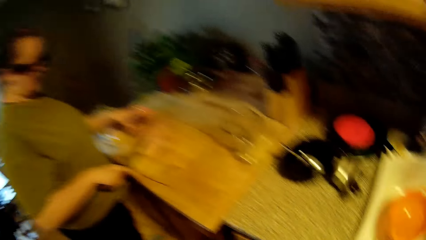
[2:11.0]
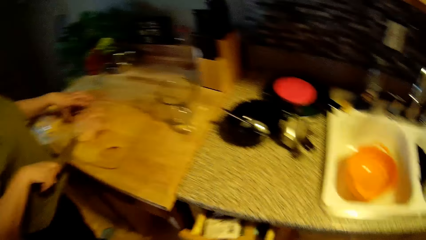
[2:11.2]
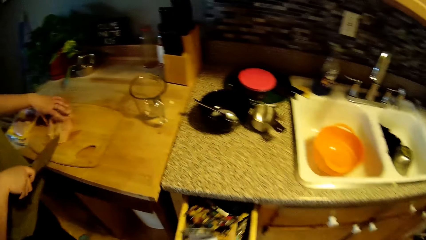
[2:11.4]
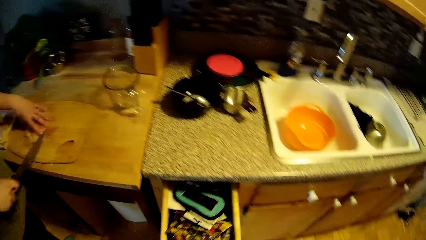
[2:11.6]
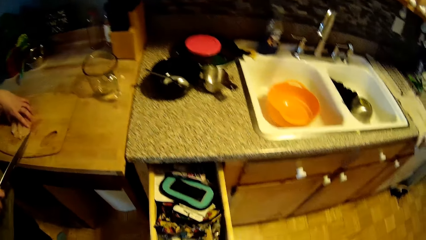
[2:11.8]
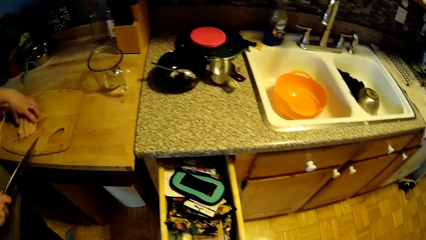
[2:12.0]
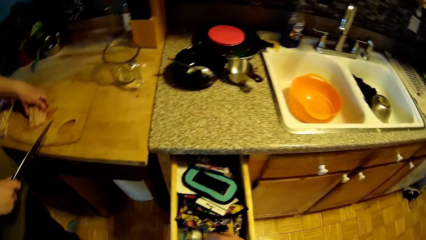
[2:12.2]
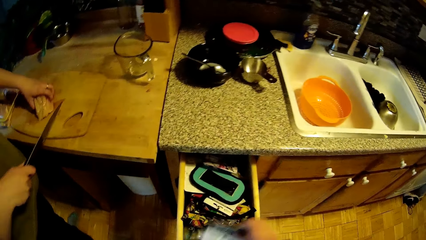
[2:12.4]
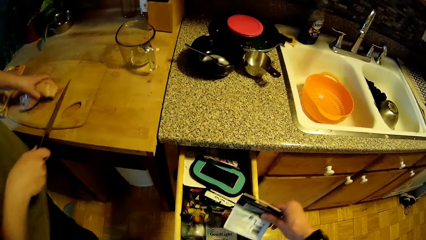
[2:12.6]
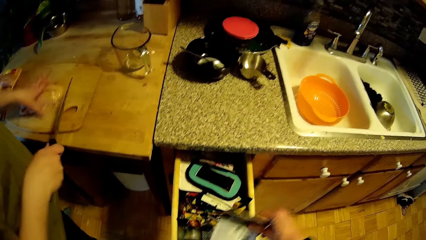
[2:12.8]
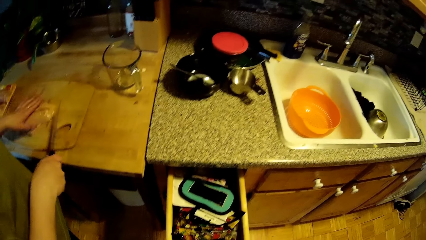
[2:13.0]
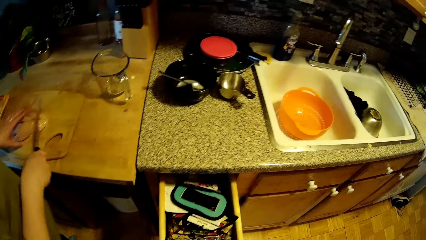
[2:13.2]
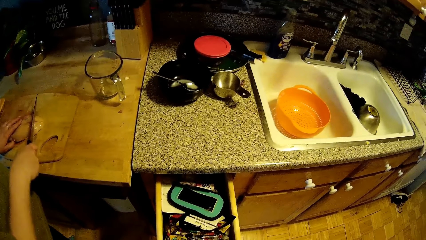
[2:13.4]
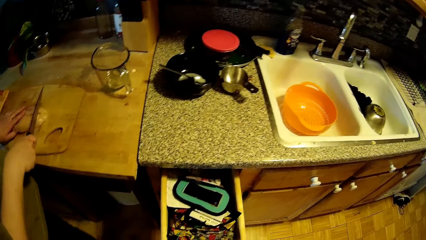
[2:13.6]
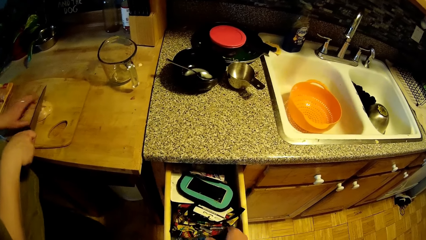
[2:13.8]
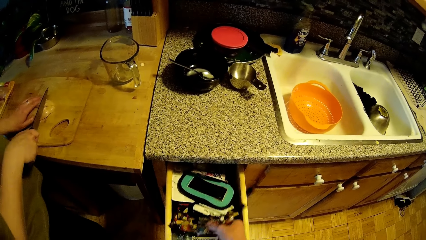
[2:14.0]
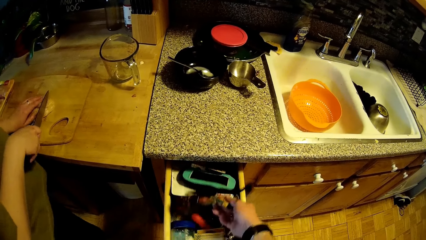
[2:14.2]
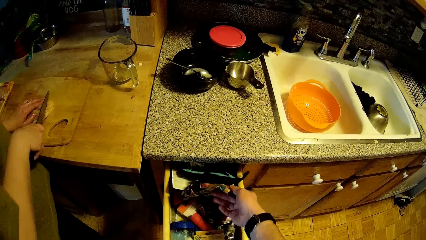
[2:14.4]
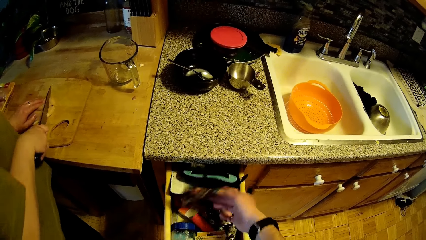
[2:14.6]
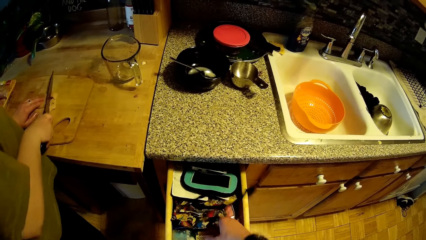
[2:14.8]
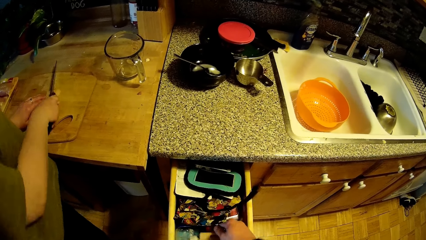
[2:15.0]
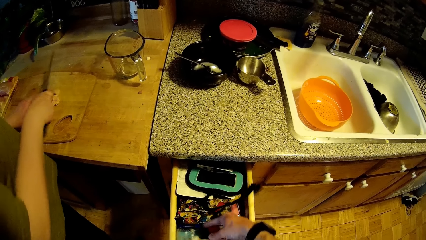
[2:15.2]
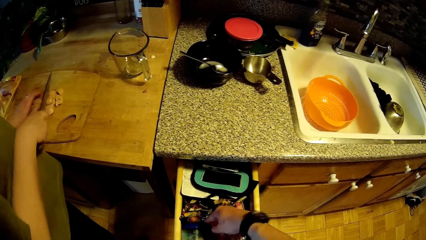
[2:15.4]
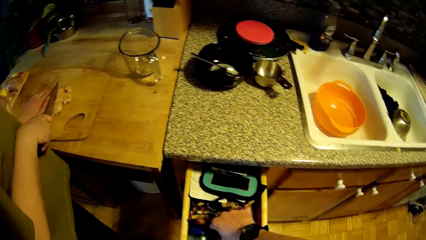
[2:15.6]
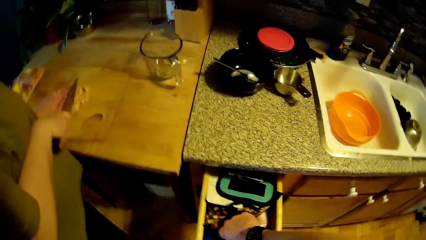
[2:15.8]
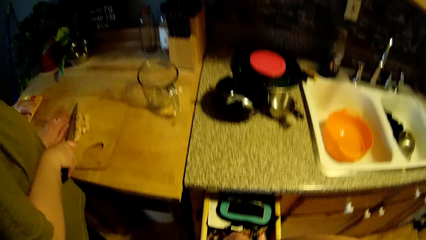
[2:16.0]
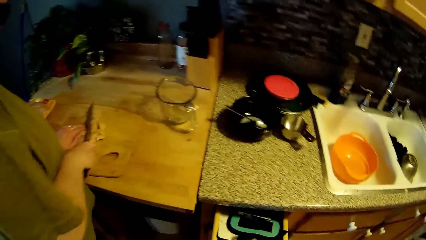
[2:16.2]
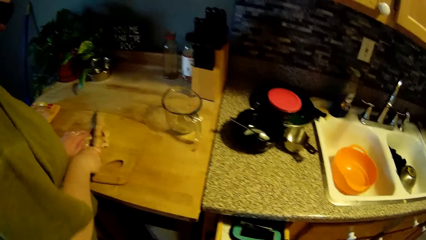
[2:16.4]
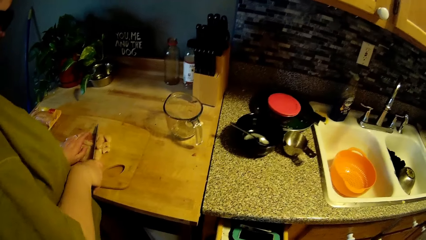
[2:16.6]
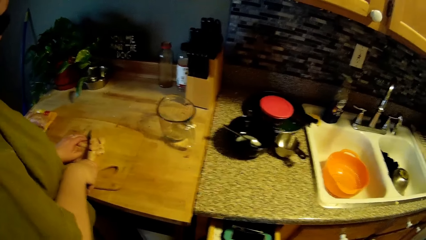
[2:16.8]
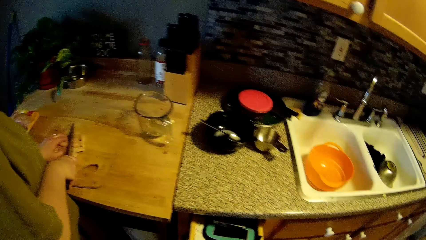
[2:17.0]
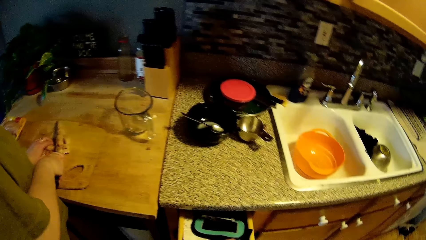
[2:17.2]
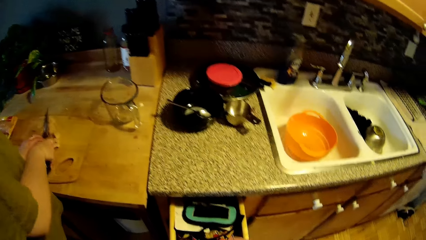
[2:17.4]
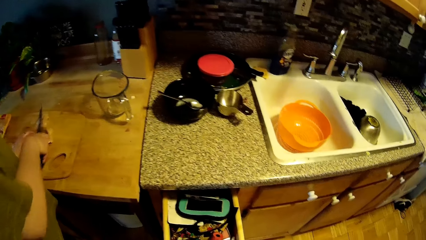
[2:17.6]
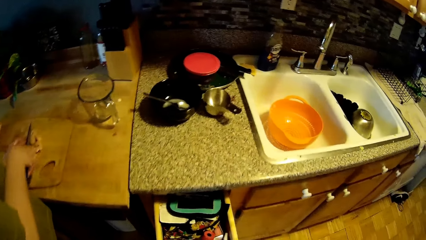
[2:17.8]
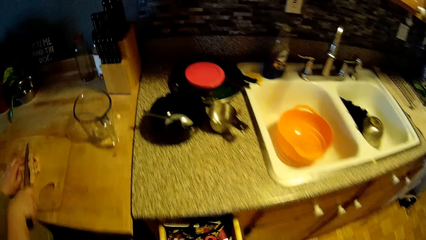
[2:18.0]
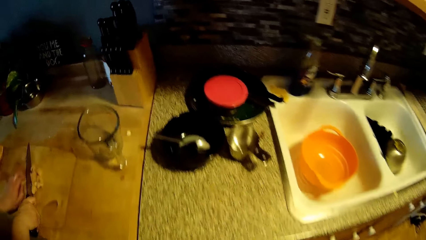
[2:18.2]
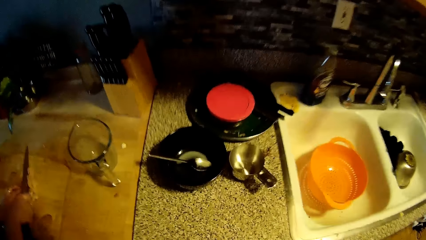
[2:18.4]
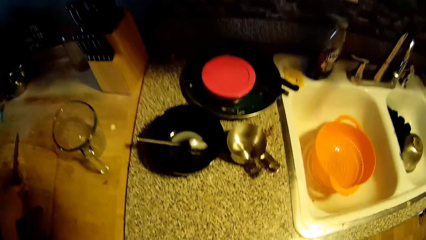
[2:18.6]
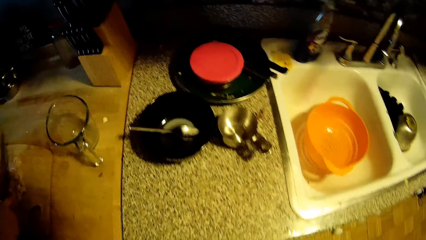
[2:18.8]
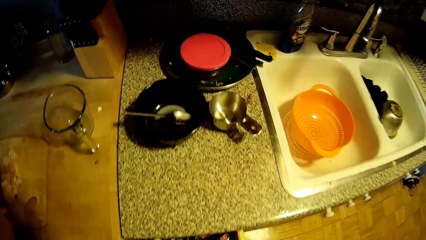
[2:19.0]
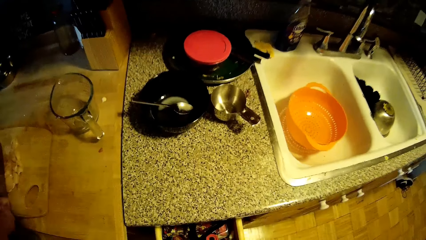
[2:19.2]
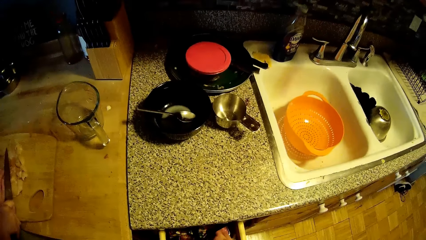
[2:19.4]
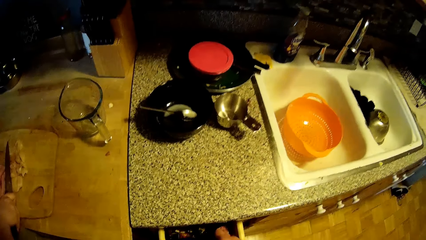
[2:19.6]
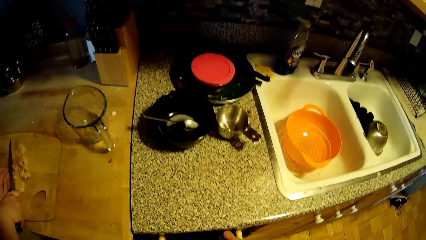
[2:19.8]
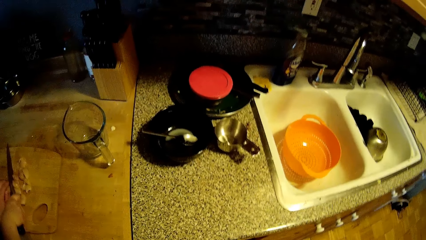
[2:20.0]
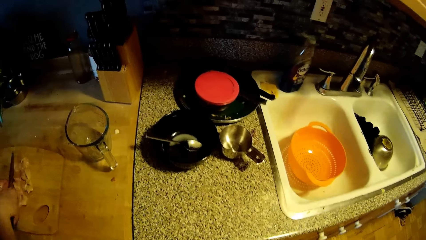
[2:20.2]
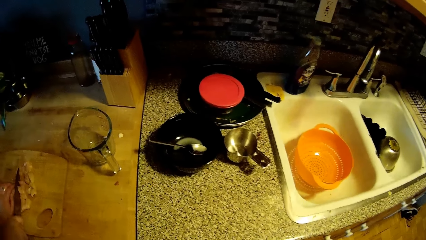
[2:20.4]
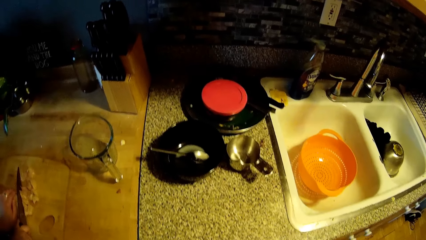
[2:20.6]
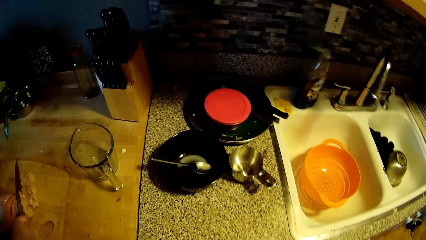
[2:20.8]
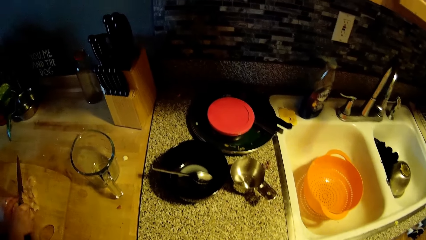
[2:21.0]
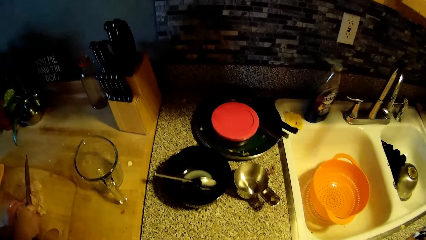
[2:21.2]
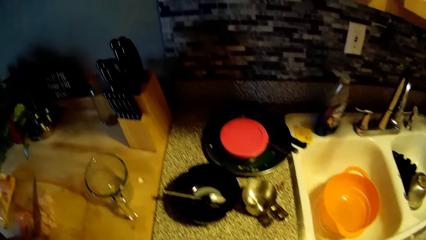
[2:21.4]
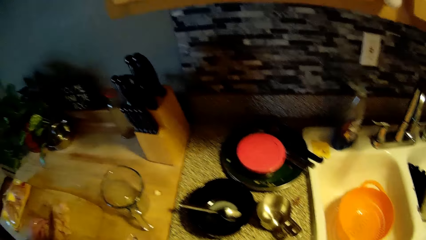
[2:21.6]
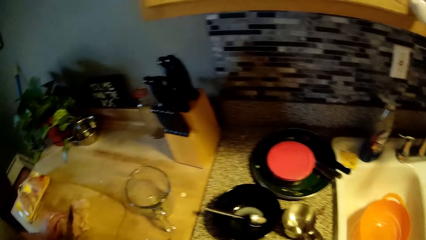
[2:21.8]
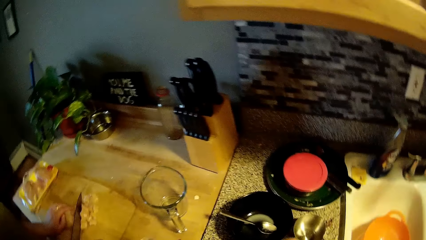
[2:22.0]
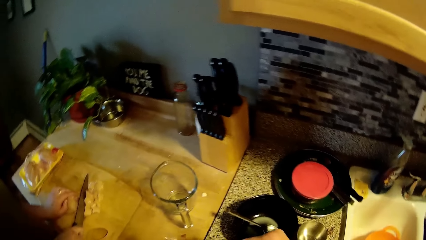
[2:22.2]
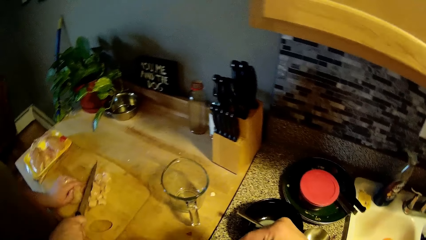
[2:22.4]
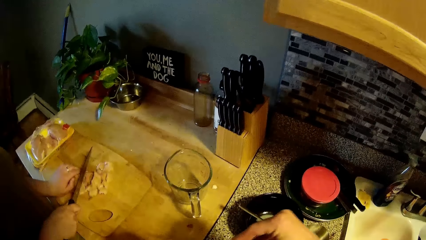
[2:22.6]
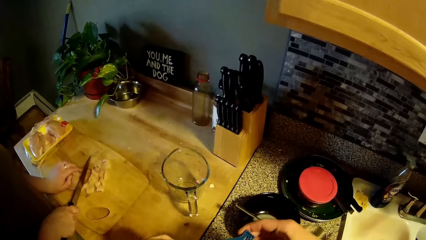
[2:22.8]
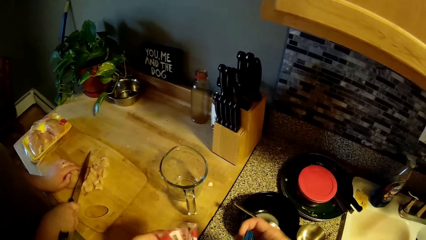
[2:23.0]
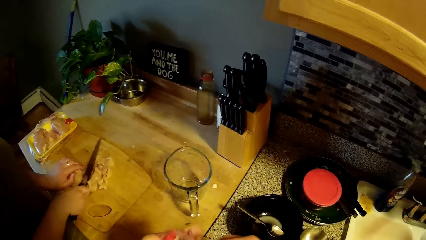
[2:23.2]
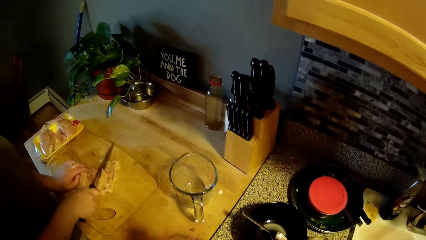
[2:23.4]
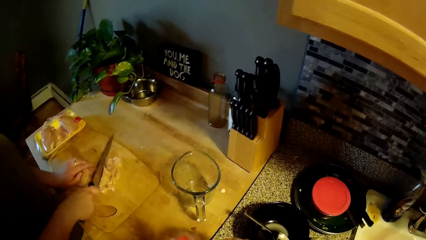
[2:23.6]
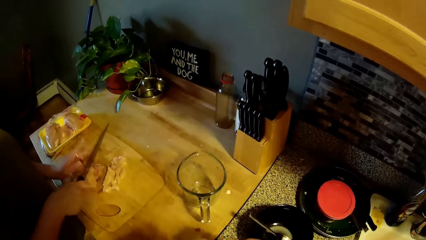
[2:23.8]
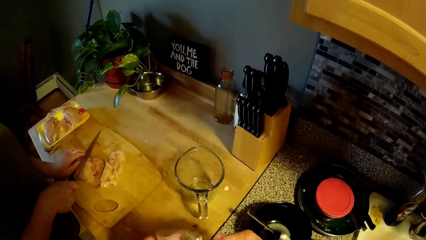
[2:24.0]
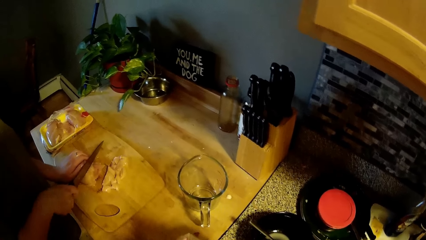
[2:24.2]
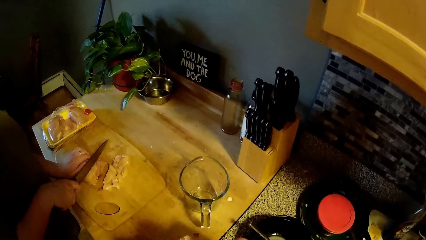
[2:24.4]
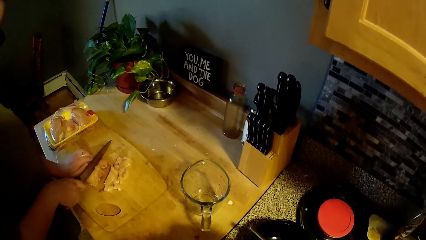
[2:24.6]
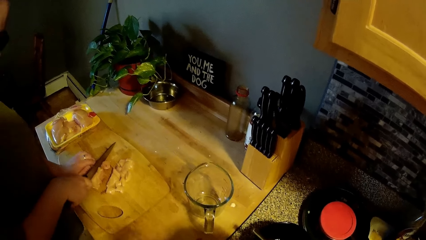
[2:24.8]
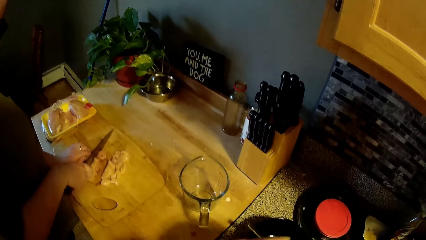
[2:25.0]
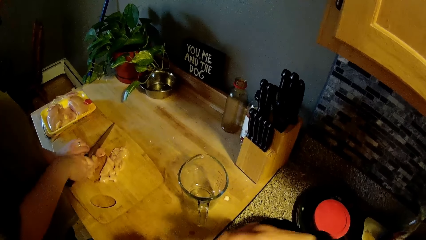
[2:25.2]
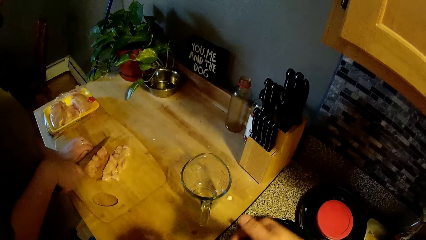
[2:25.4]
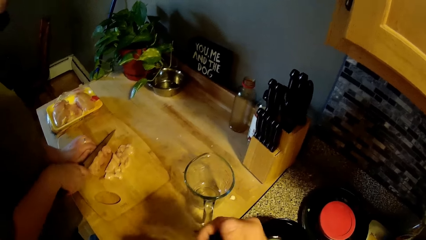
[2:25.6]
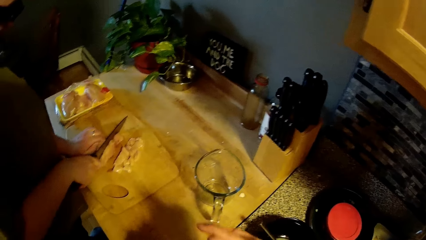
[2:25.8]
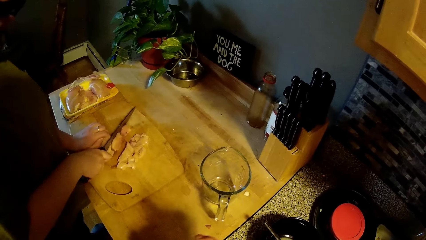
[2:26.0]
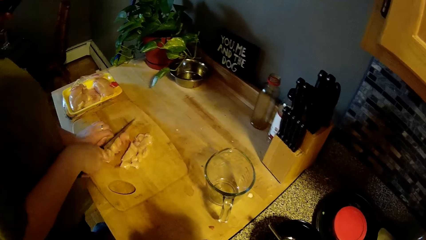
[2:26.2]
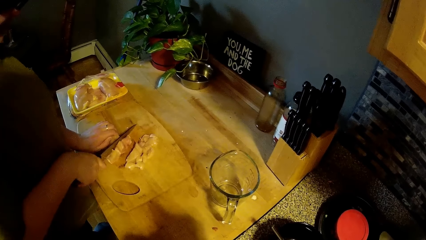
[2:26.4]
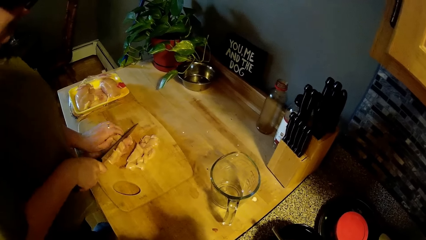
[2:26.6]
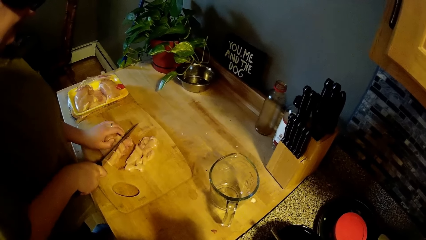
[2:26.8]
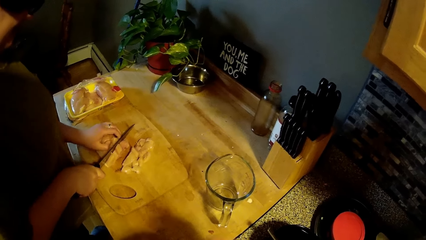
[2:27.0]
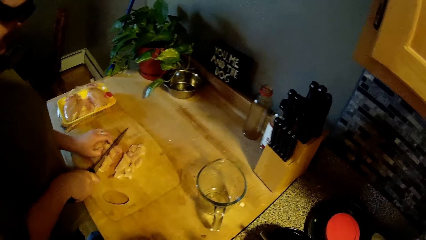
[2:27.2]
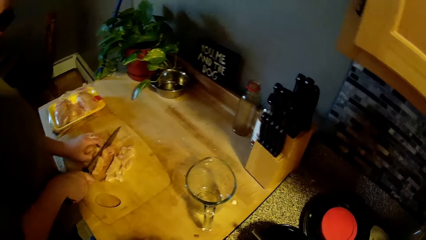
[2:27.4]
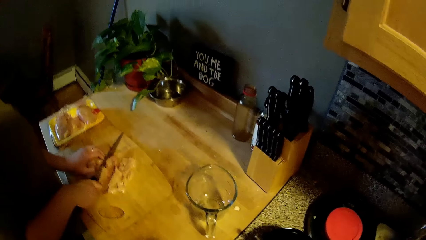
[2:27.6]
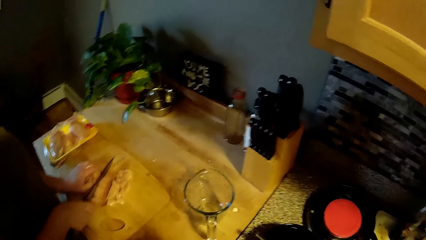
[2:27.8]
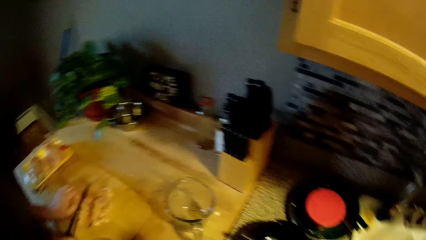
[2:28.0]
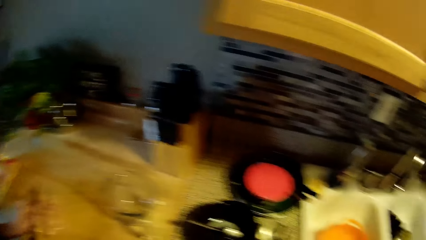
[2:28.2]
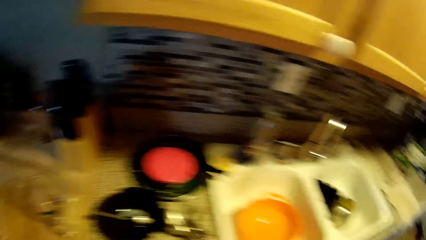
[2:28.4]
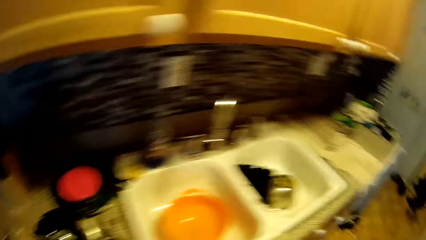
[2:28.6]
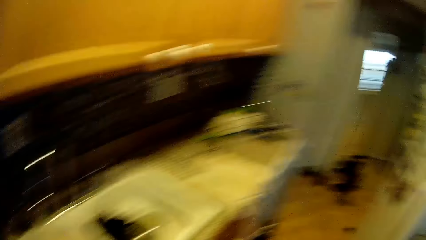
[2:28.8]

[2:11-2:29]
The camera wearer opens a drawer with his right hand. He looks inside the drawer. He picks up a paper from the drawer with his right hand. He touches the drawer. He drops the paper into the drawer with his right hand. A woman chops the meat. The camera wearer moves his right hand through the stuff in the drawer. He touches the drawer. The woman chops the meat. The camera wearer closes the drawer. The woman chops the meat. The camera wearer opens the paper. The woman chops the meat. The camera wearer walks around.
